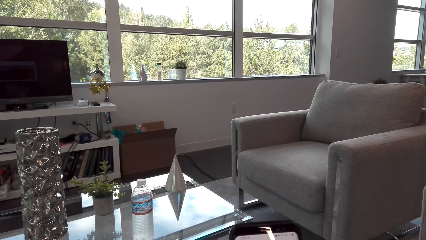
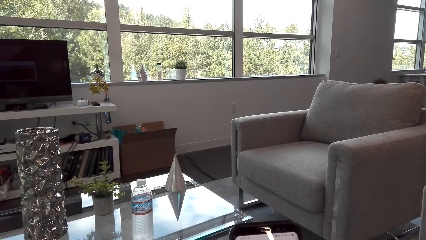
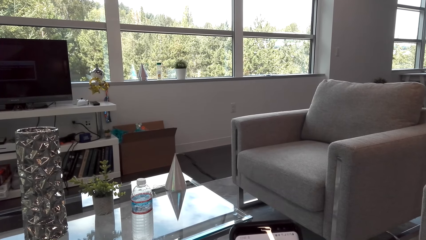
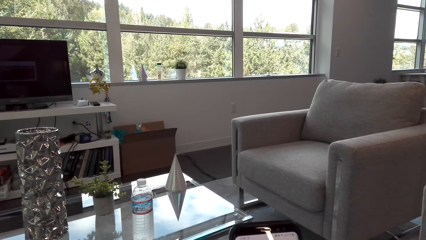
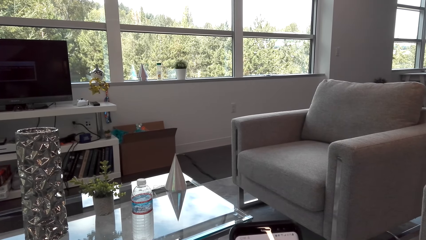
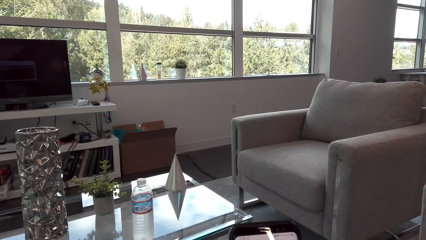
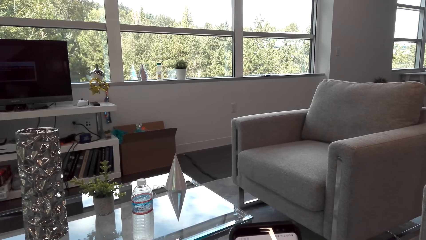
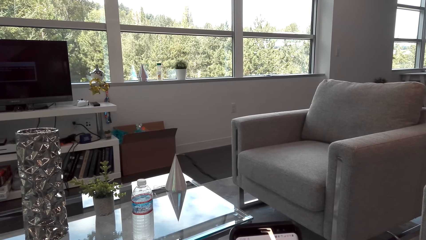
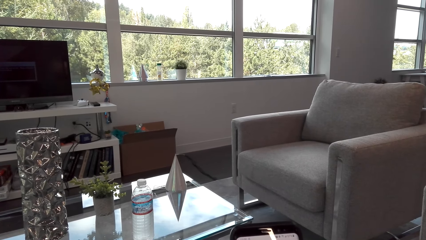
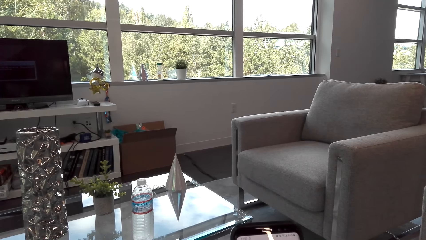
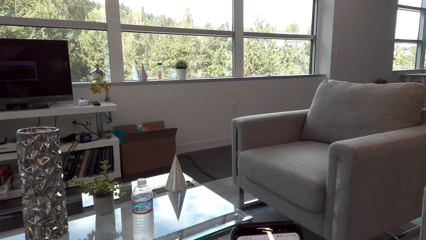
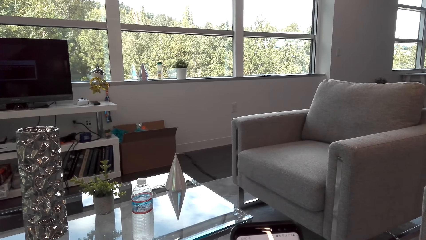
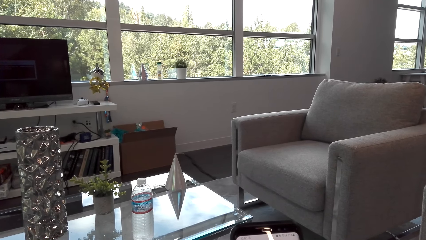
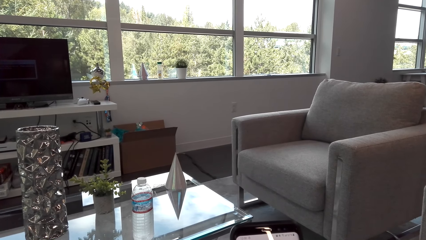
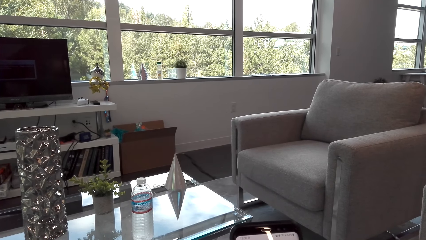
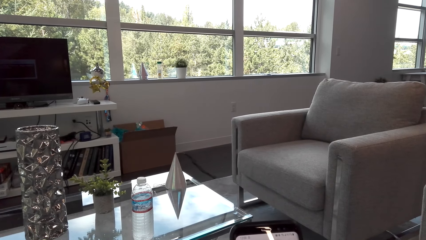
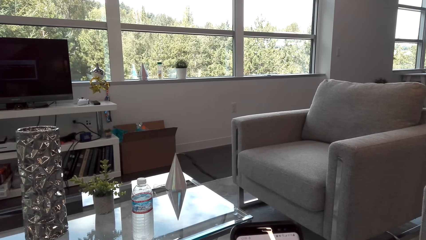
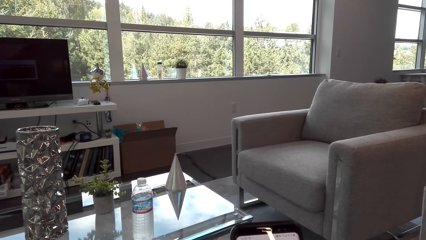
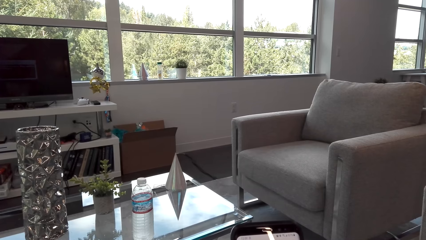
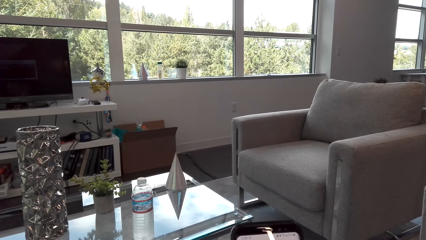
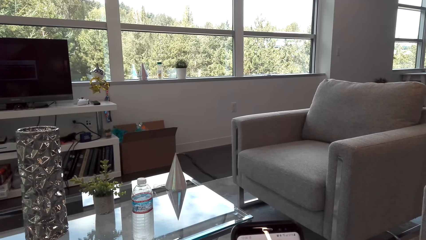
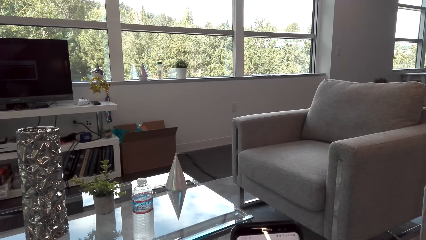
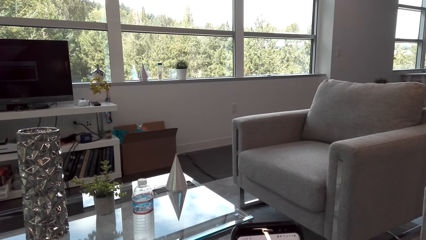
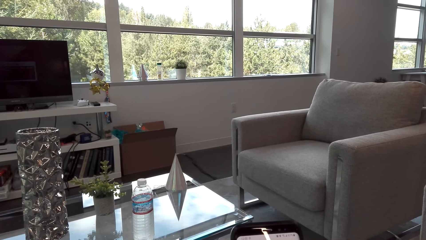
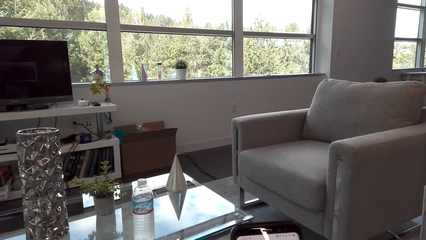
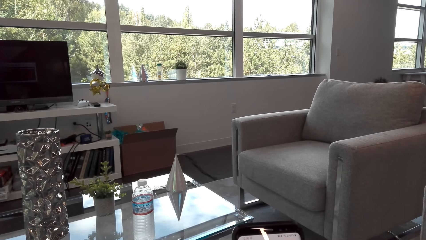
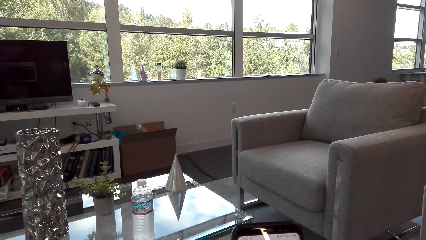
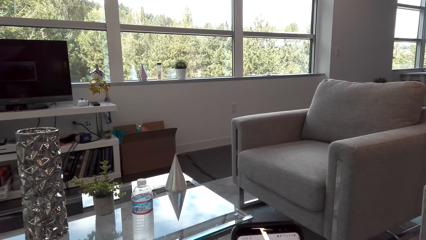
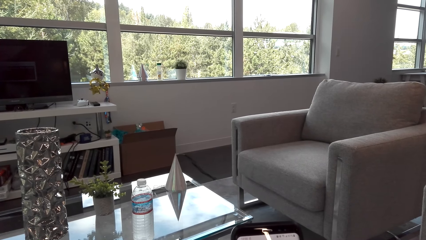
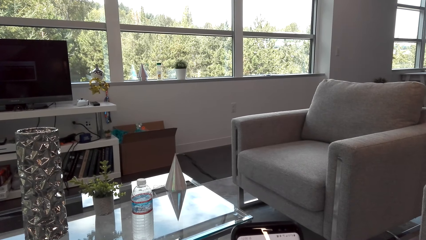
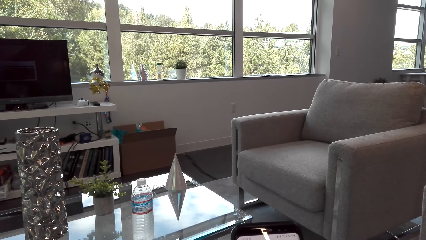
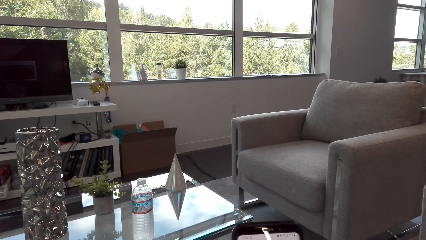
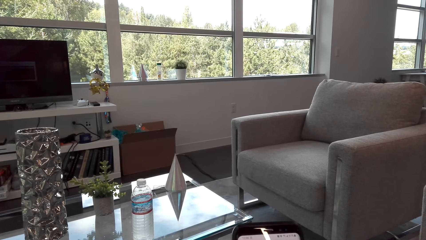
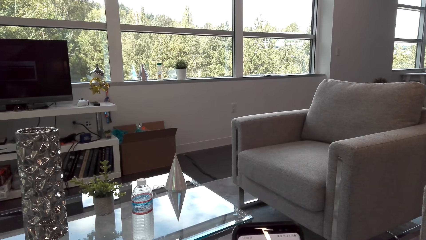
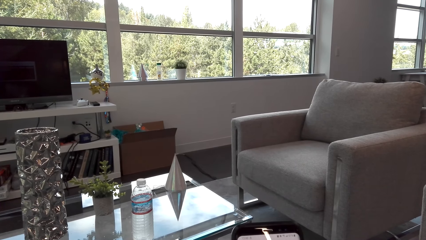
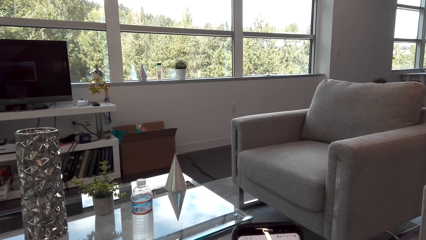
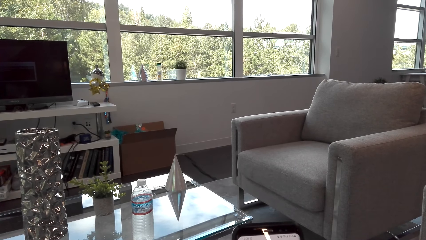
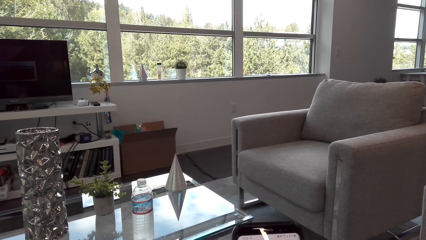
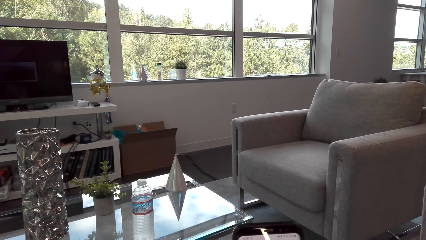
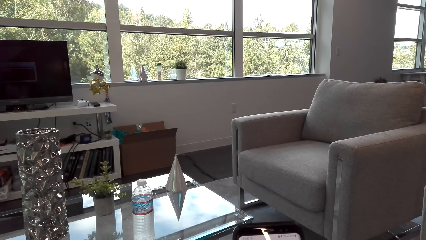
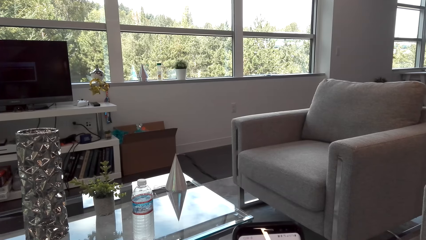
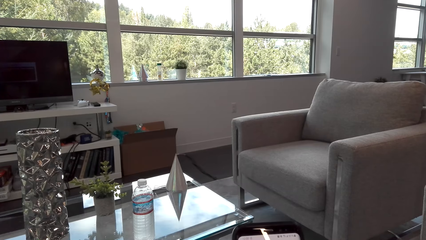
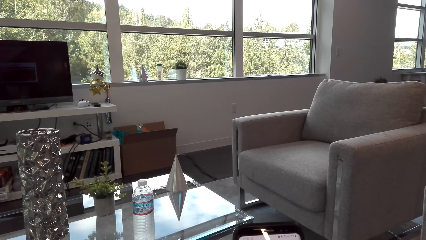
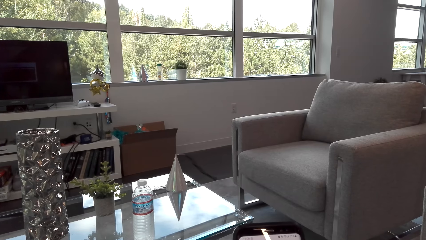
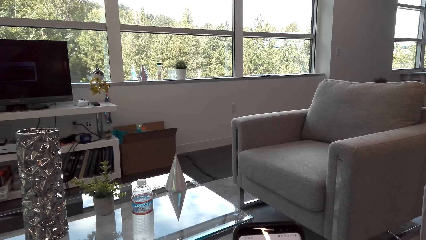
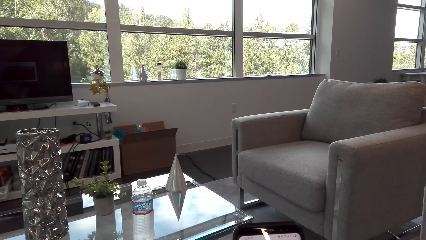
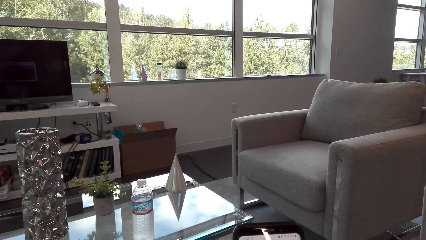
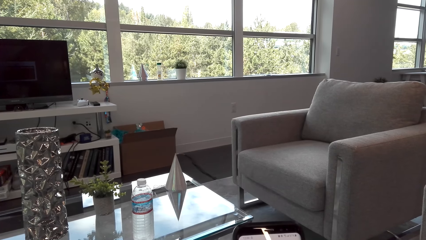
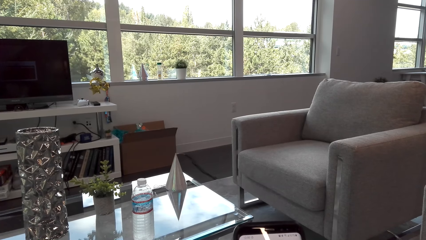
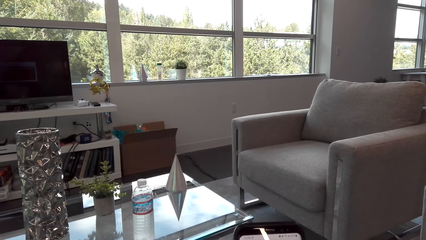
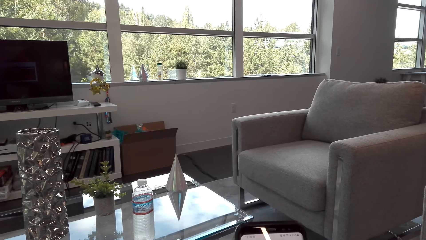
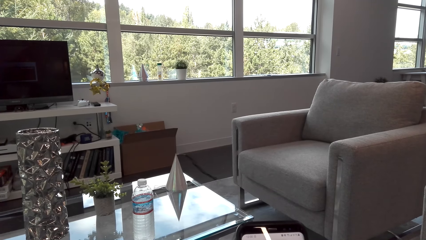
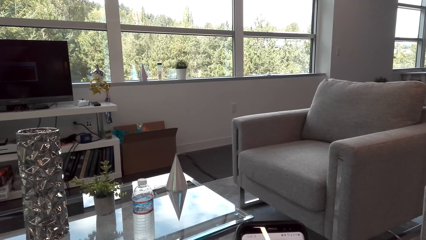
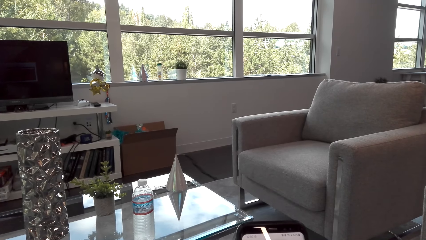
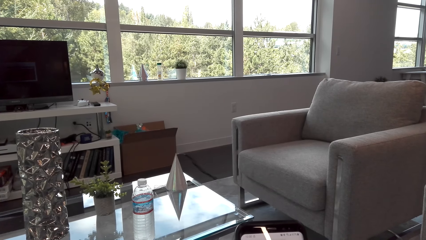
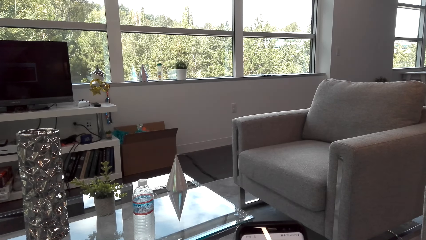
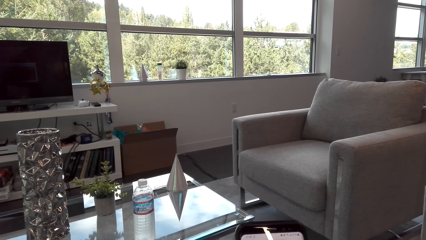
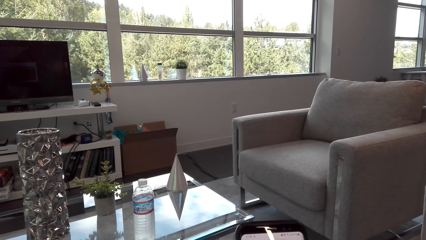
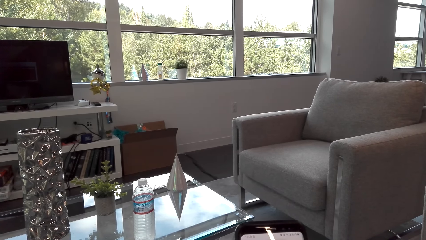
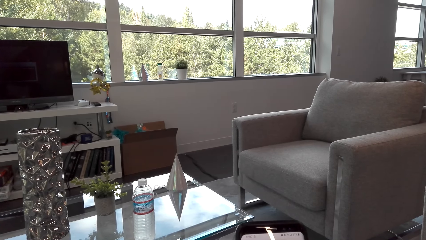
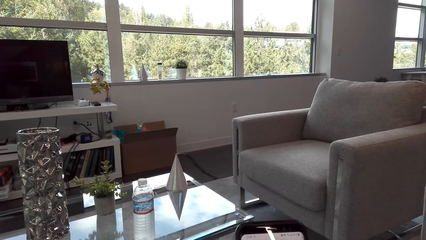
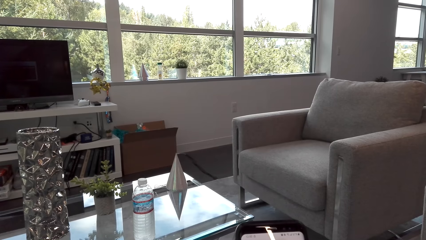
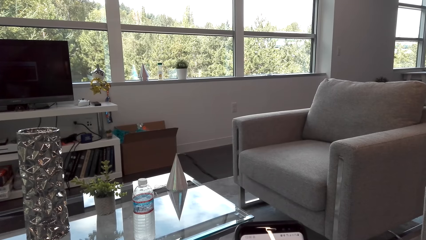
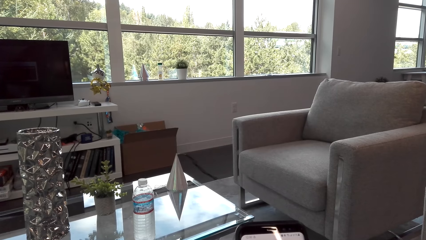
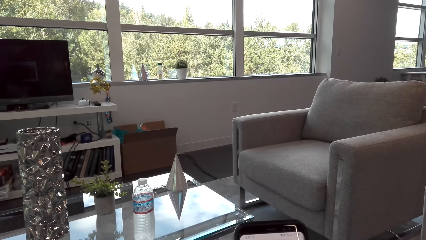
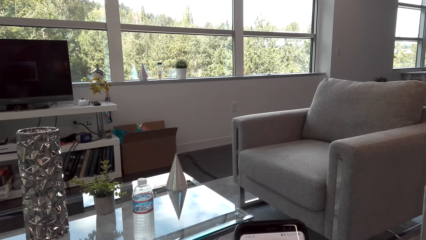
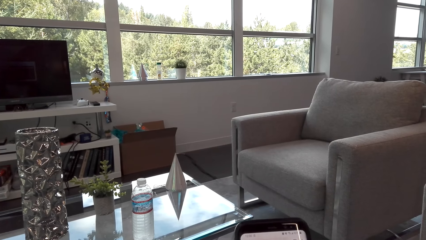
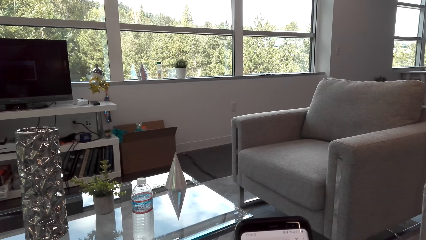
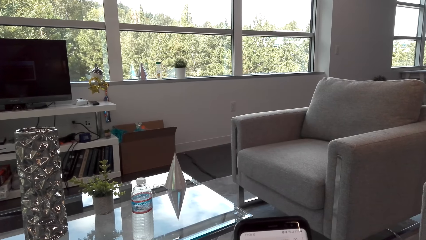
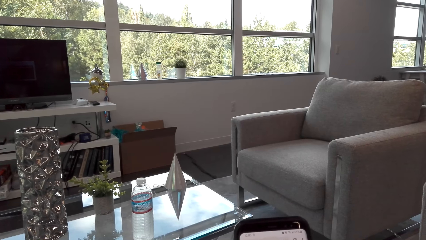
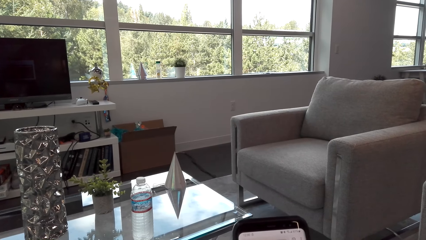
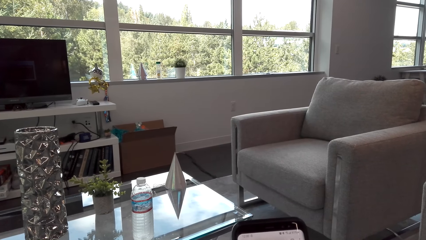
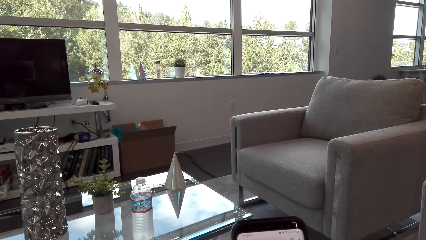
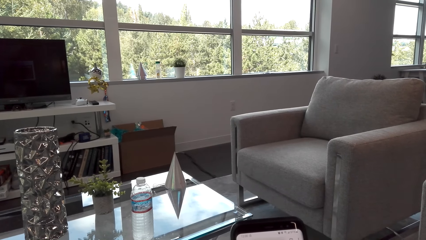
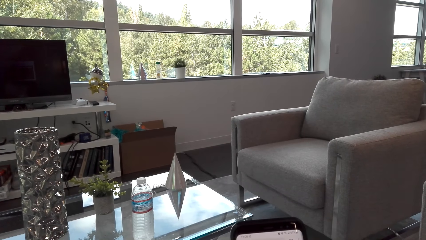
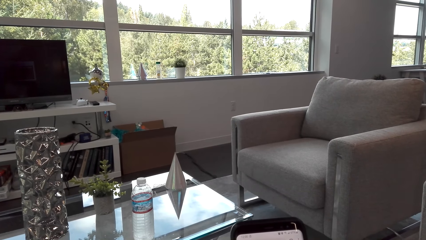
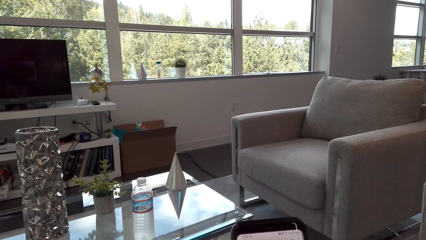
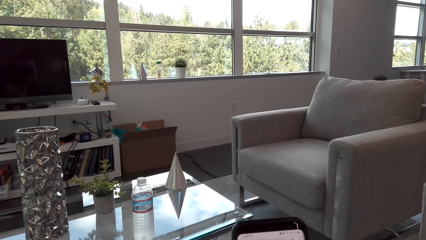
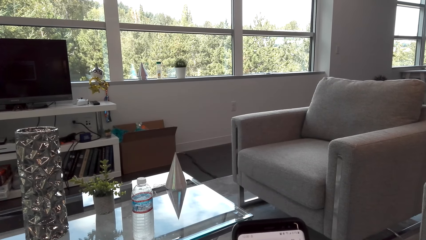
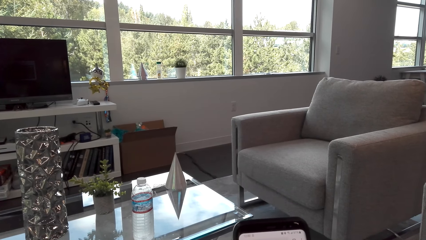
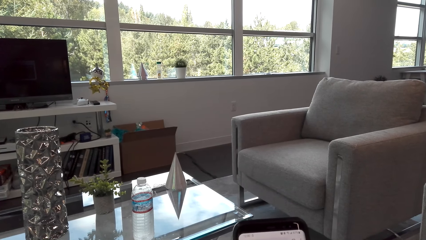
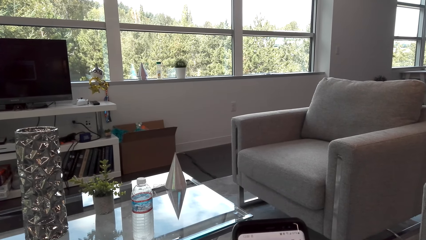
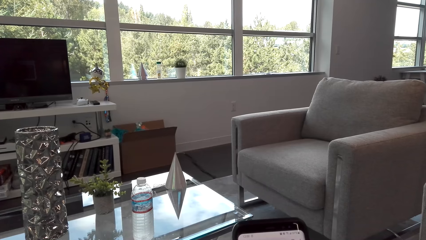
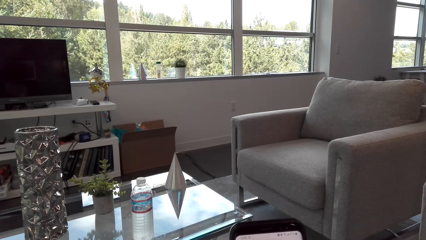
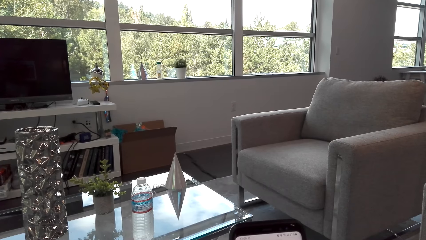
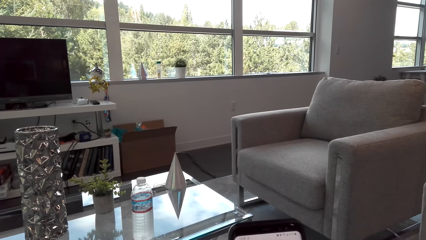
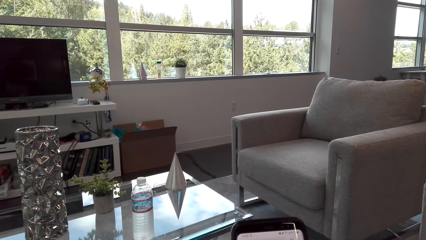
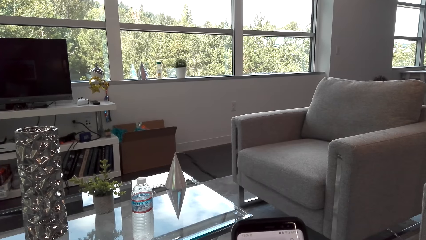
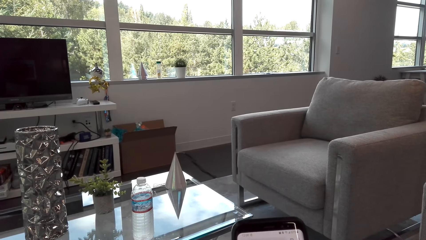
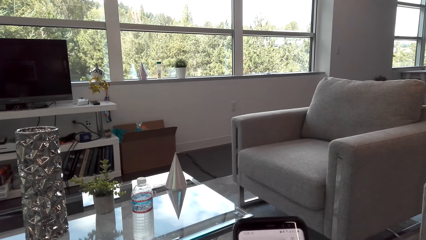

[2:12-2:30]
The camera wearer scrolls the phone.
